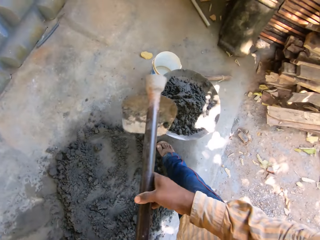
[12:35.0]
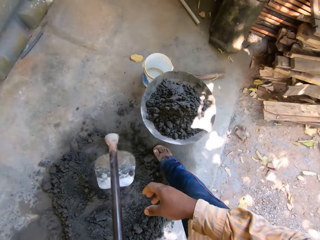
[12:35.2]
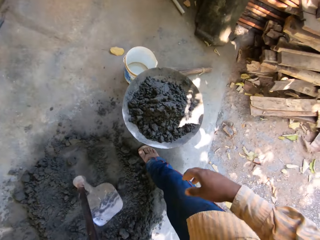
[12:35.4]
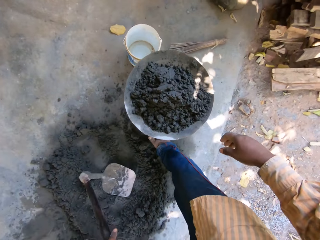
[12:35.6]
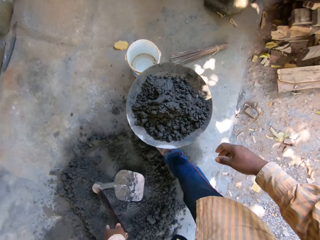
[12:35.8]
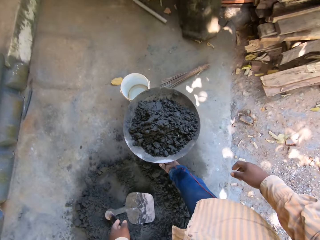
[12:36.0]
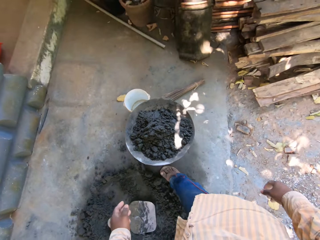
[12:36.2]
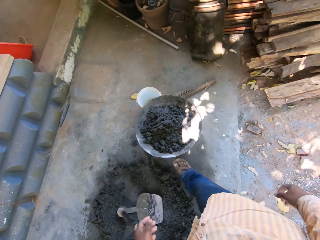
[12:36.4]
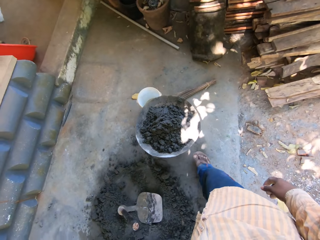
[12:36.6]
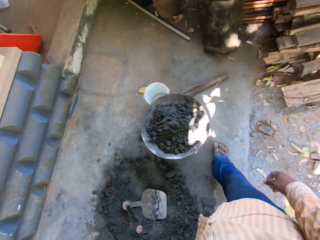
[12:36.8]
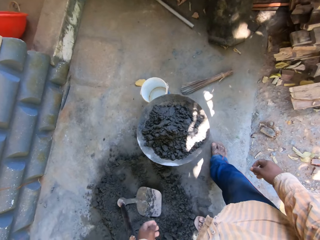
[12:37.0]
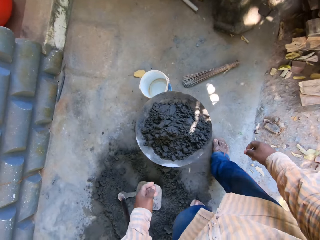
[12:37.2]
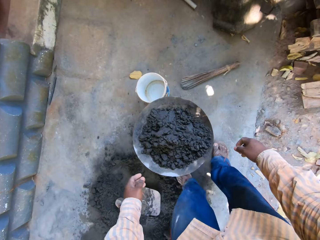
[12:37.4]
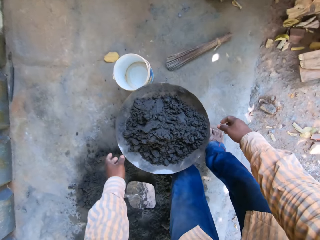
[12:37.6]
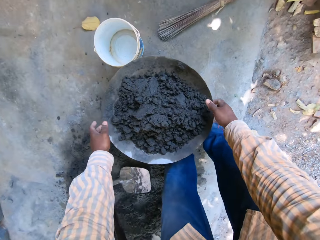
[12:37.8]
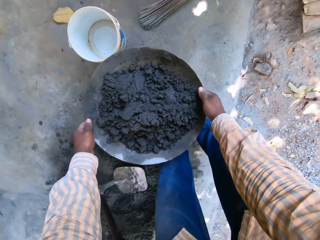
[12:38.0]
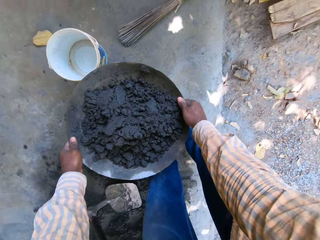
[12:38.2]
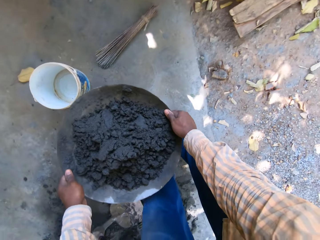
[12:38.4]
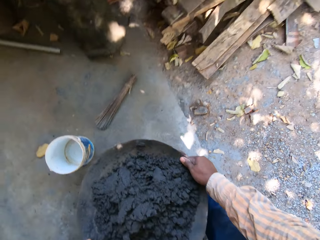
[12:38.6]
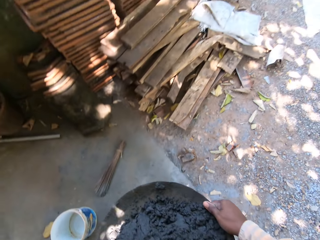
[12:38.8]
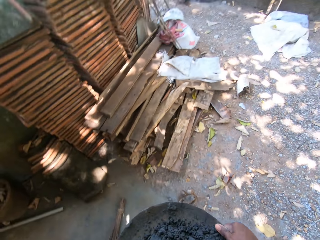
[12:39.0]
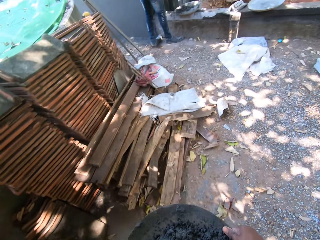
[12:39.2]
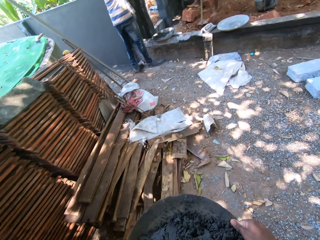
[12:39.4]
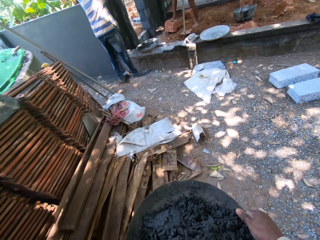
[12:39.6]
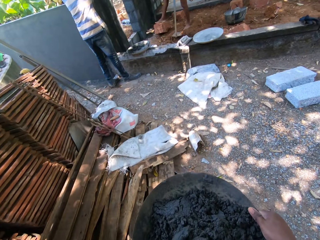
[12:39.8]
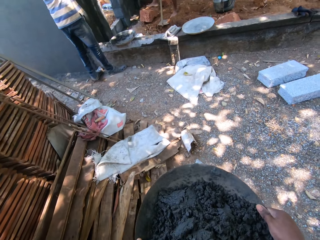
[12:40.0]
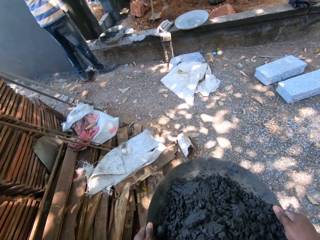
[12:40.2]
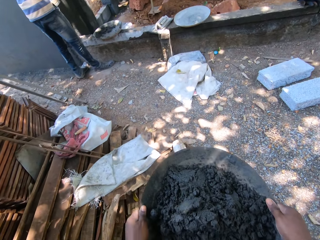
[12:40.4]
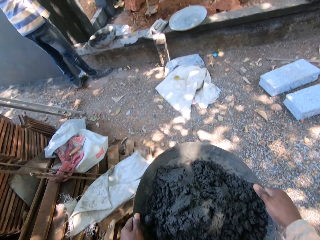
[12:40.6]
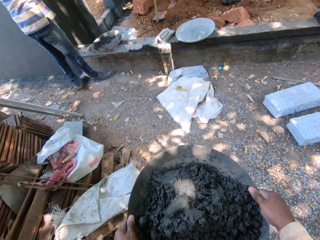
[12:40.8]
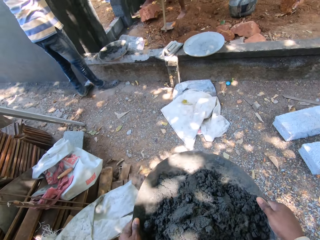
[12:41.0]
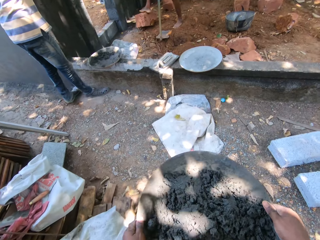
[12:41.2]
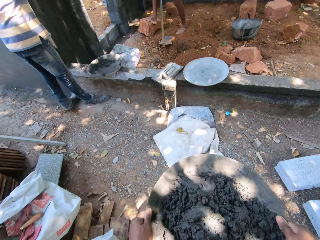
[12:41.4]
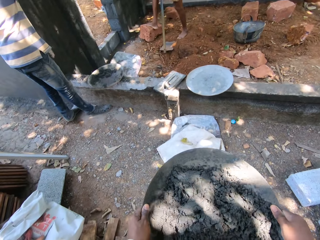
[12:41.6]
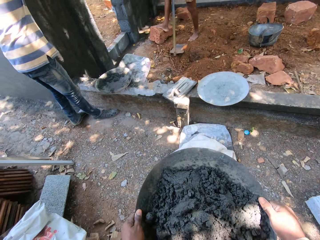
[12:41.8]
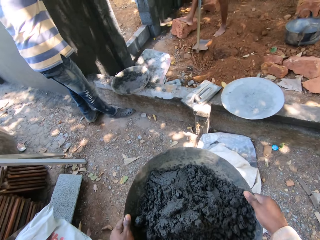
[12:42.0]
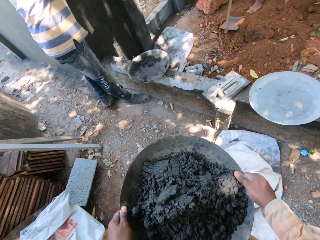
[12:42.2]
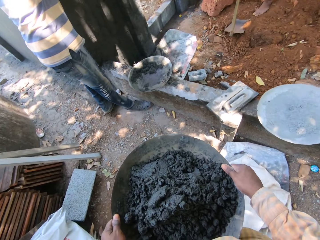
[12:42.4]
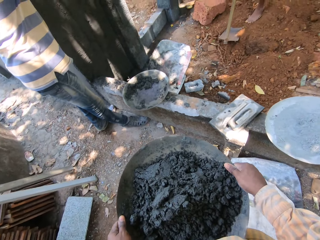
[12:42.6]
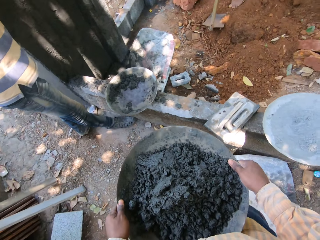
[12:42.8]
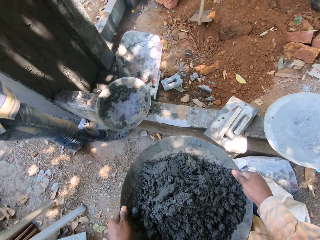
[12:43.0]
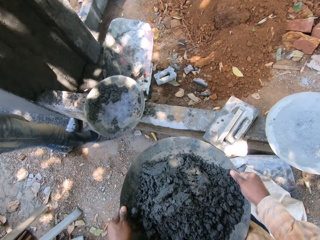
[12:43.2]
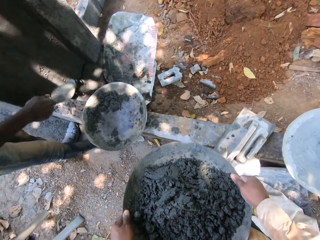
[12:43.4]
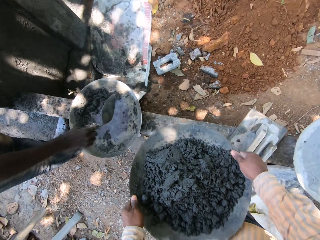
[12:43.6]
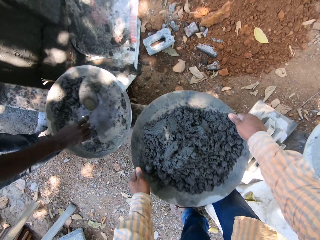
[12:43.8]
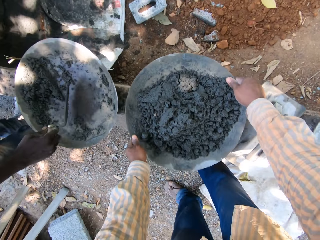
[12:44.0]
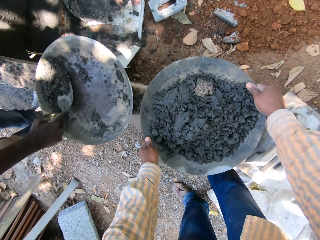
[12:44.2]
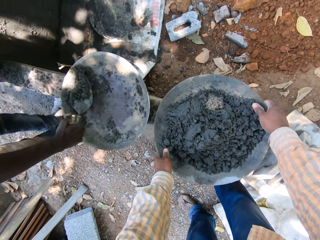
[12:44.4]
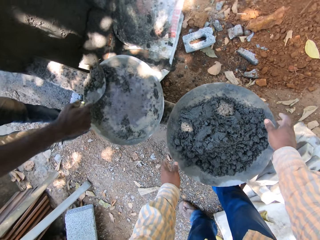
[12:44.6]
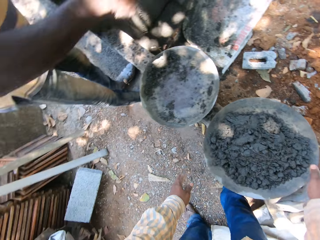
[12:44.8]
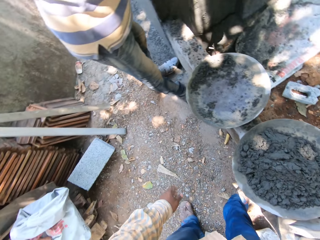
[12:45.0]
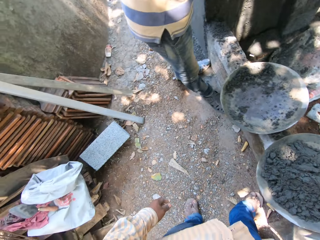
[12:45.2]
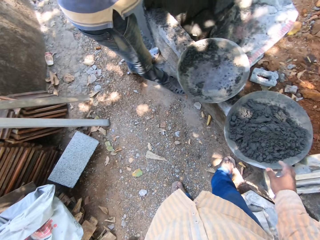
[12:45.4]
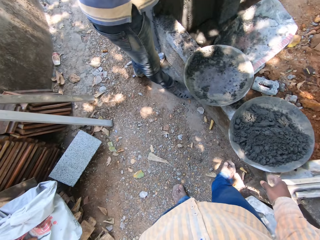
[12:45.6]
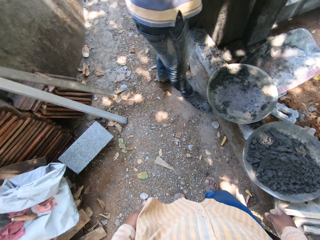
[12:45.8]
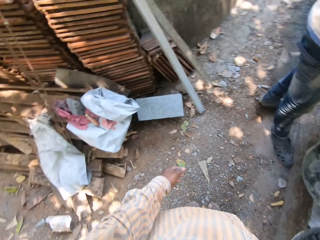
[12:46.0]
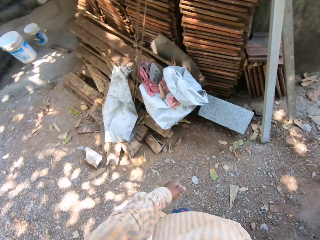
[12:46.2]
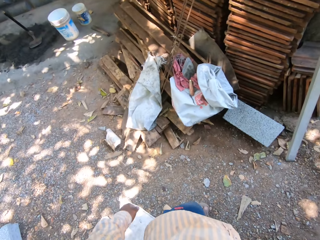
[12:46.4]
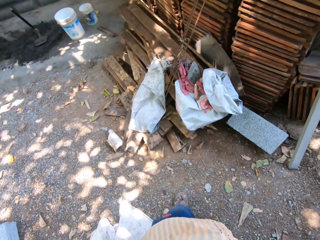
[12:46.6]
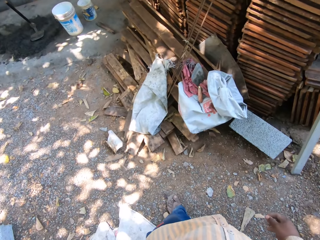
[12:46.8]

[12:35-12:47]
The camera wearer pours the cement on the basin. He drops the hoe on the ground with his left hand. He picks up the headpan or basin from the bucket with both hands. He walks a few steps. A man packs cement from the headpan with the trowel in his right hand. The camera wearer drops the headpan on the platform with both hands.

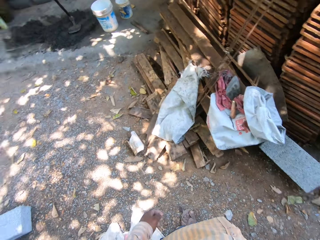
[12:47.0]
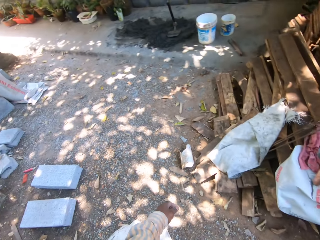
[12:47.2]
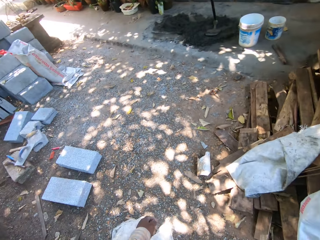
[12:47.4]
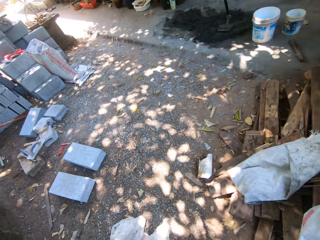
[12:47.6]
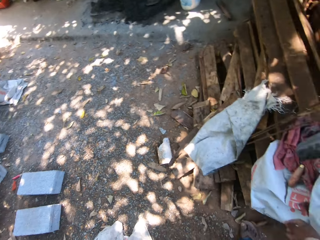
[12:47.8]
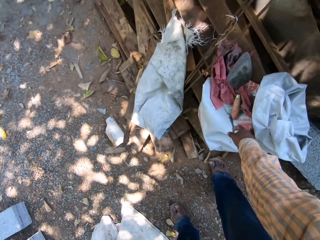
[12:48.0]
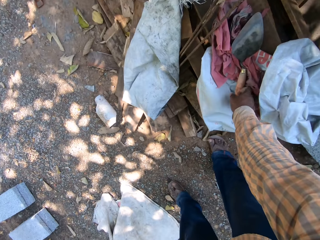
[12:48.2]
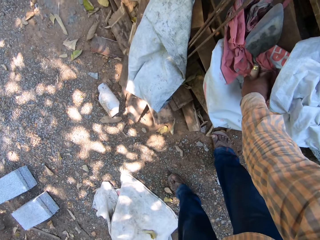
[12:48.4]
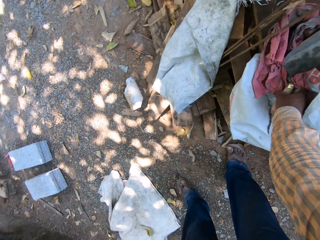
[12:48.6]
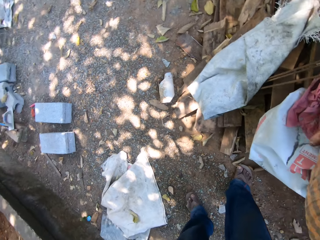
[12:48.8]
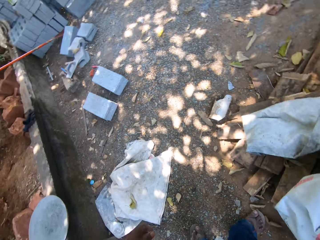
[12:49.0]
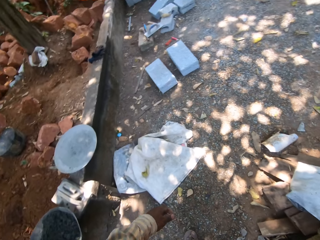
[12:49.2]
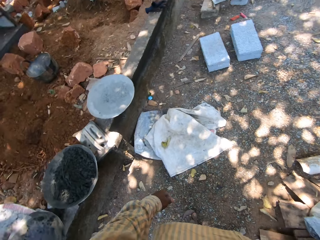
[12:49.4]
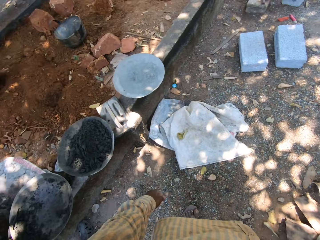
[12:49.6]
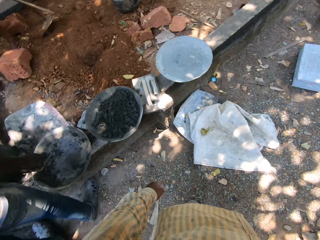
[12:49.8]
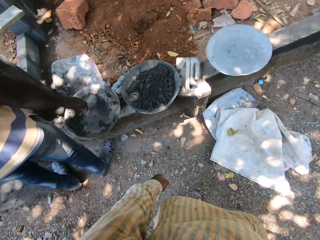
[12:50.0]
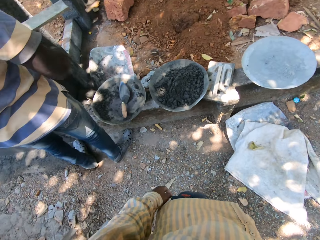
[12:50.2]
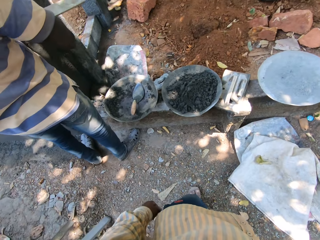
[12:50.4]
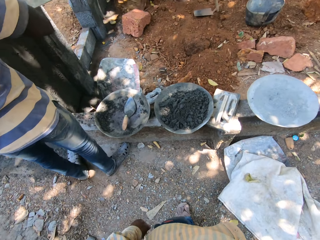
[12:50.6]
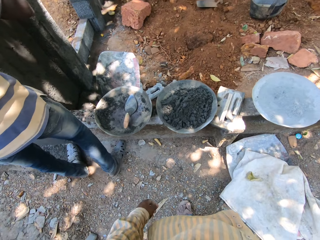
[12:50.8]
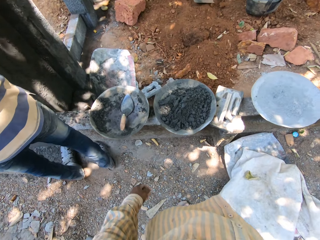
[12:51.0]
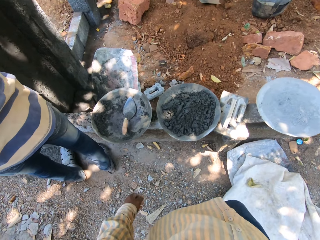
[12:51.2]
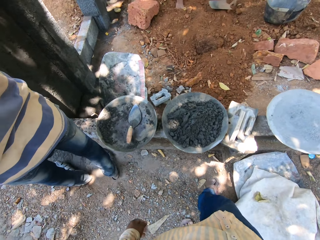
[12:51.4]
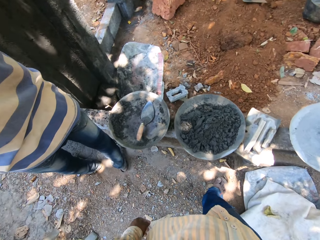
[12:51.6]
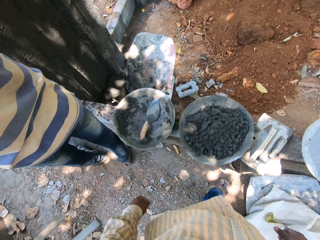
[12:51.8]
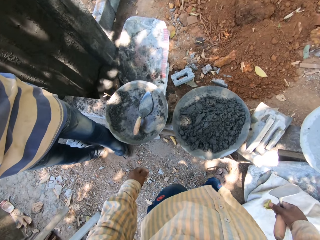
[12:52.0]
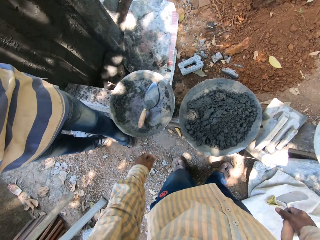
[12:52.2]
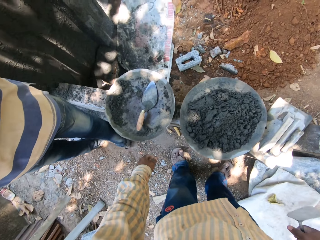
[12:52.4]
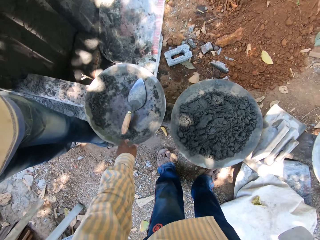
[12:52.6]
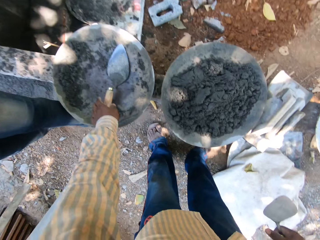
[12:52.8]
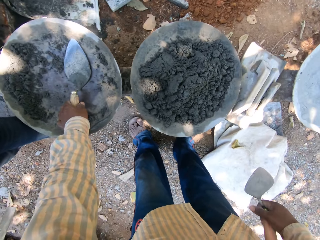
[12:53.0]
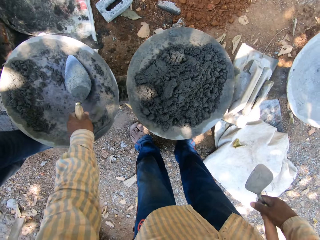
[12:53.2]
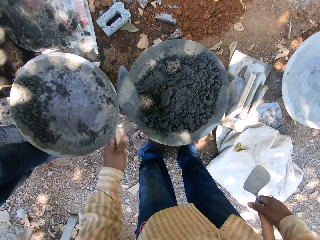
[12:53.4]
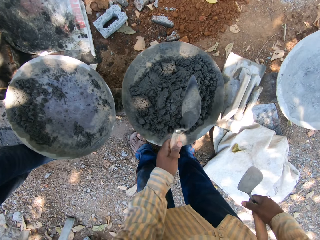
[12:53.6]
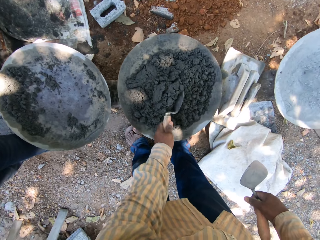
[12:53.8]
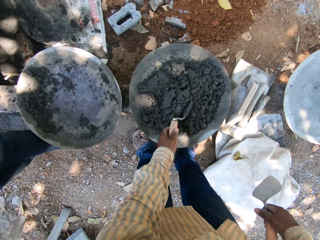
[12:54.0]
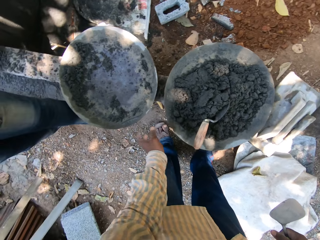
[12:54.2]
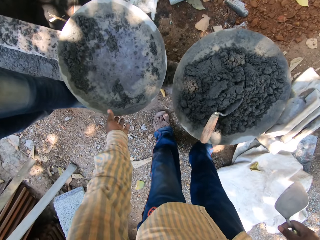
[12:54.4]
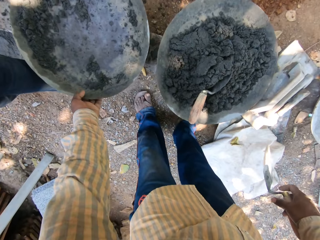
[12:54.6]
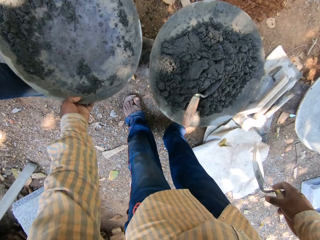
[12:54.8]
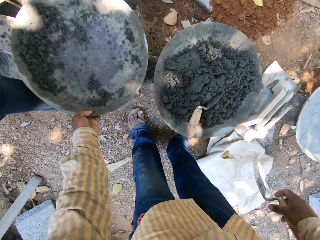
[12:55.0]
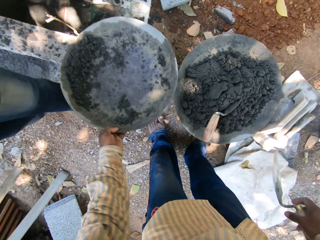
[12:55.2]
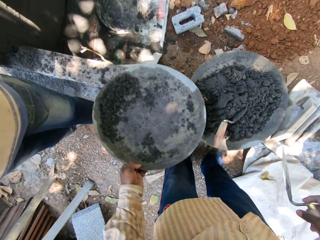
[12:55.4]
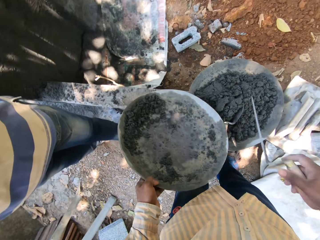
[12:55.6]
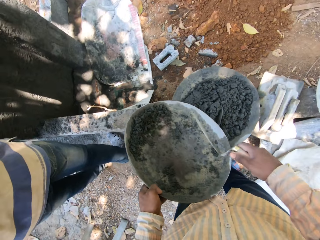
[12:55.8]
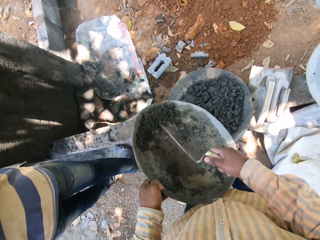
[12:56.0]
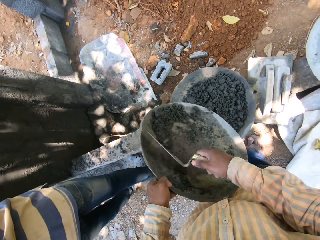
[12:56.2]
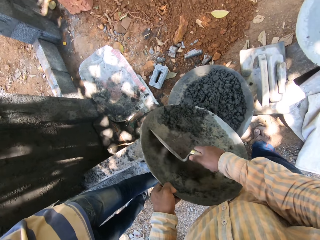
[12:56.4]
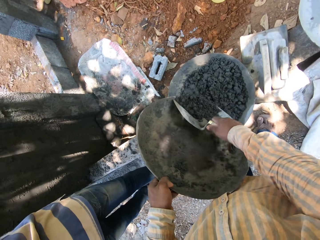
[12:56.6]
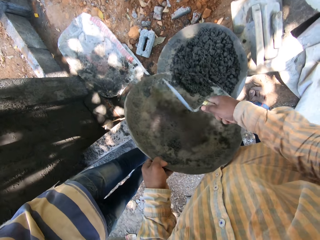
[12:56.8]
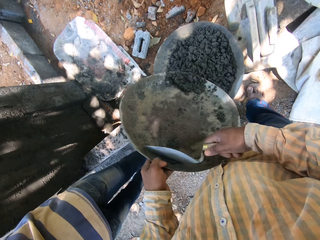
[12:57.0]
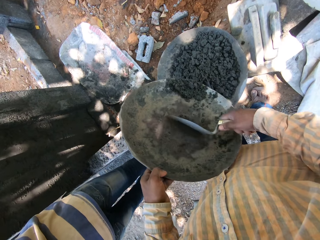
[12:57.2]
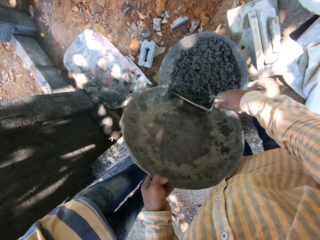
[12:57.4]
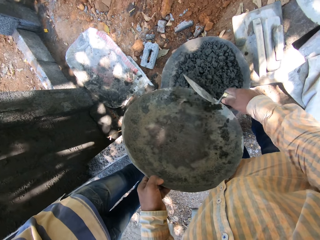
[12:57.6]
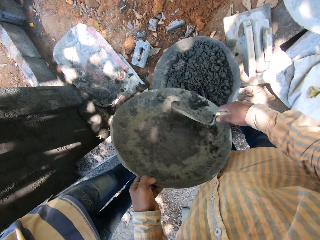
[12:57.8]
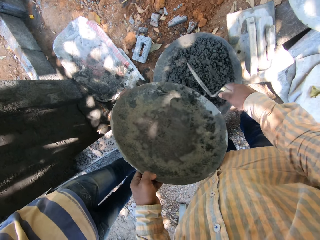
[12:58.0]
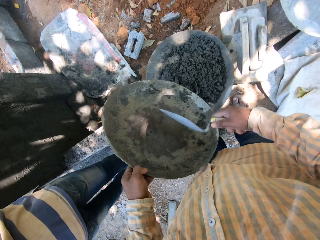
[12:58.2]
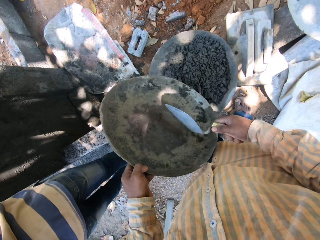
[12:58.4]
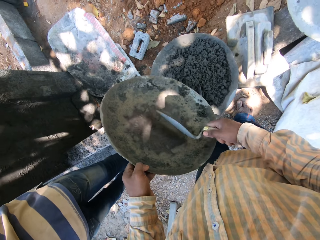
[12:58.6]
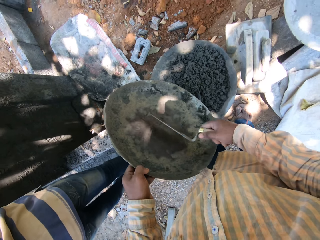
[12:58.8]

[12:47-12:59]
The camera wearer turns around. He picks up the trowel from the ground with his right hand. A man drops the trowel in the headpan with his right hand. The camera wearer picks up the trowel from the headpan with his left hand. He drops the trowel in the headpan with his left hand. He picks up the headpan from the platform with his left hand. The man converses with the camera wearer and another man. The camera wearer scrapes cement from the headpan in his left hand into the headpan on the platform with the trowel in his right hand. He pours the cement on the other basin.
